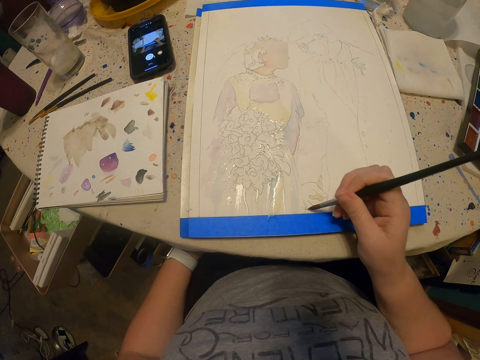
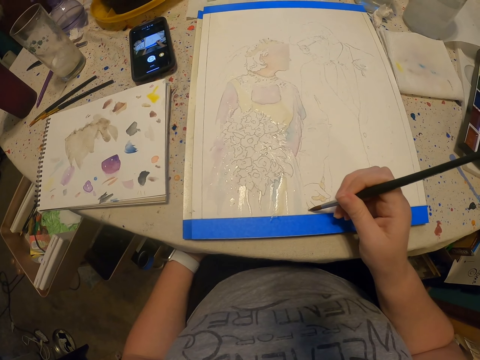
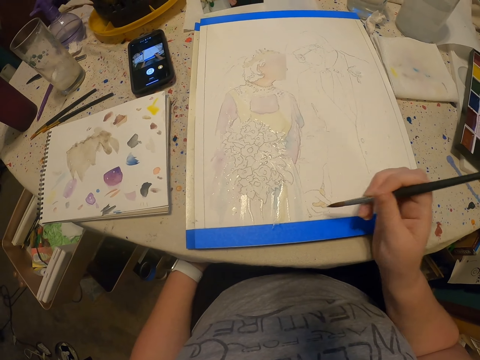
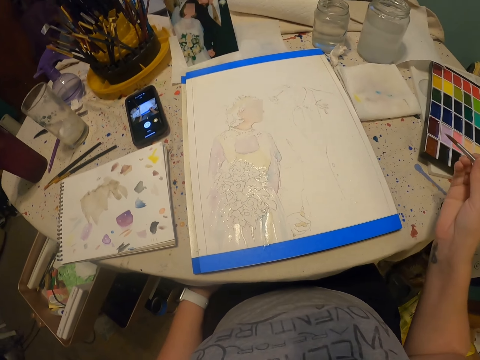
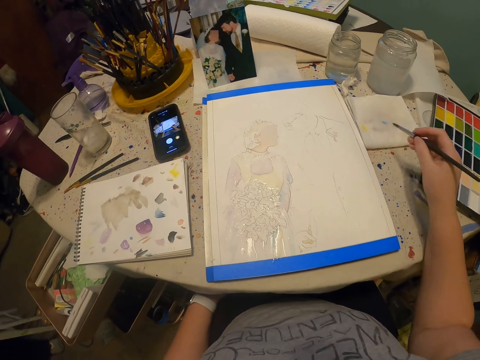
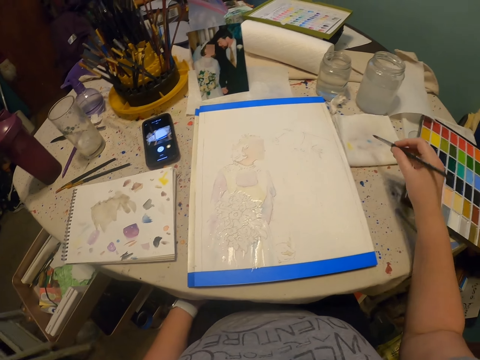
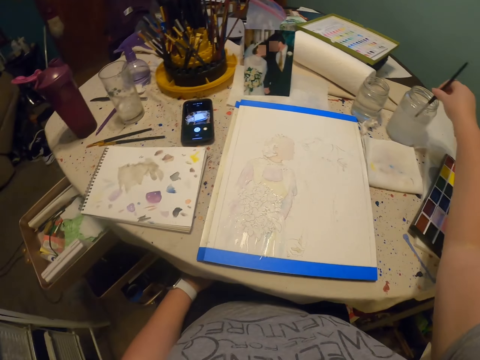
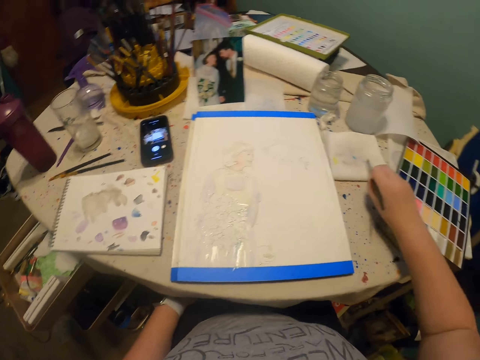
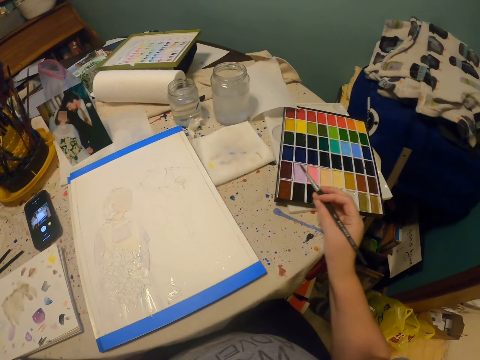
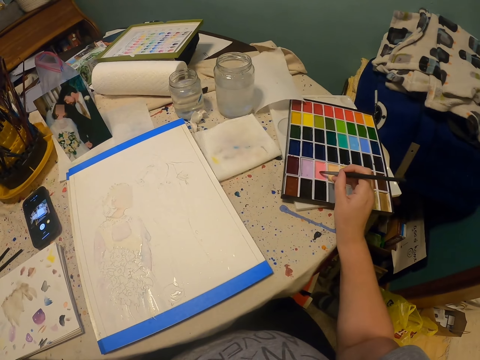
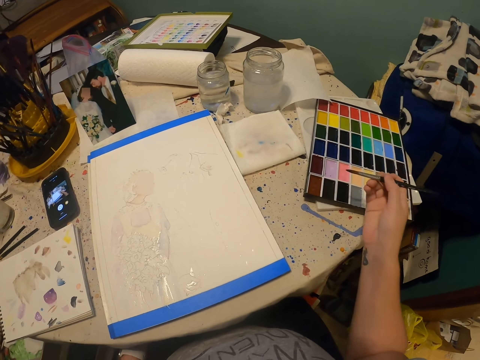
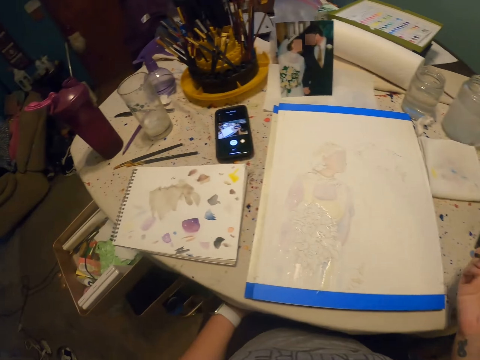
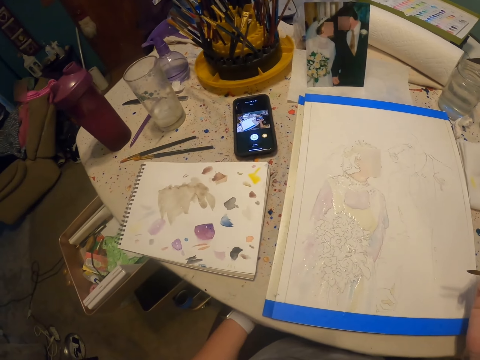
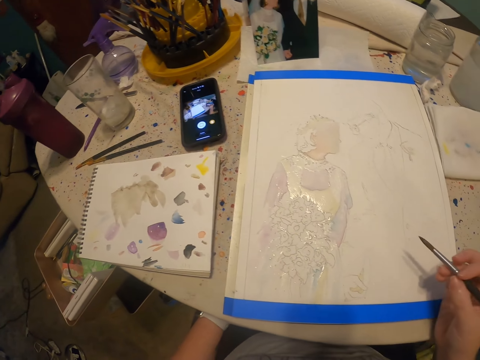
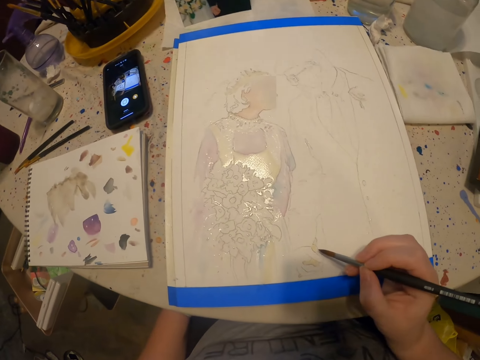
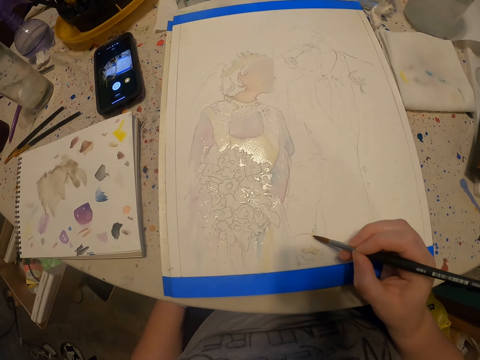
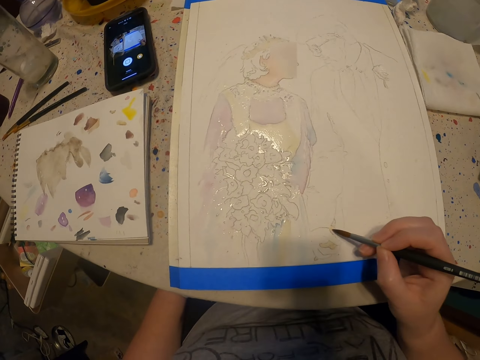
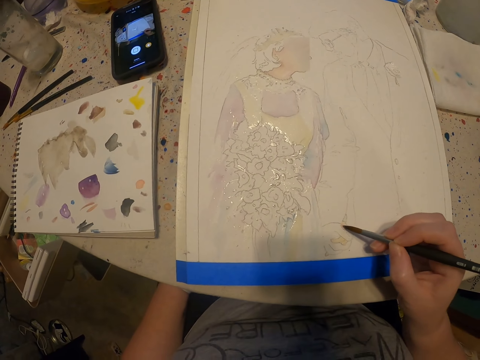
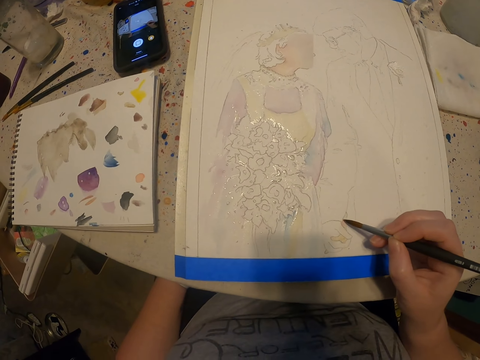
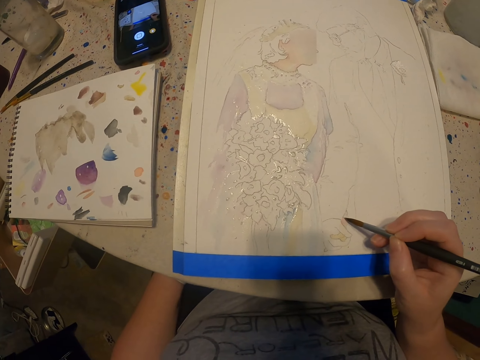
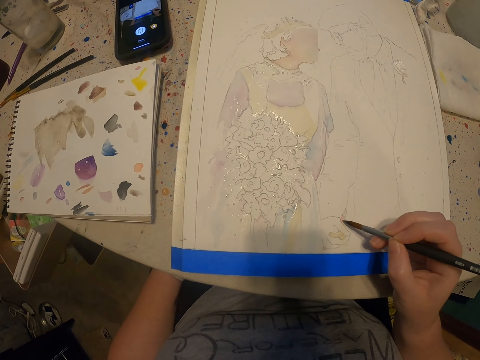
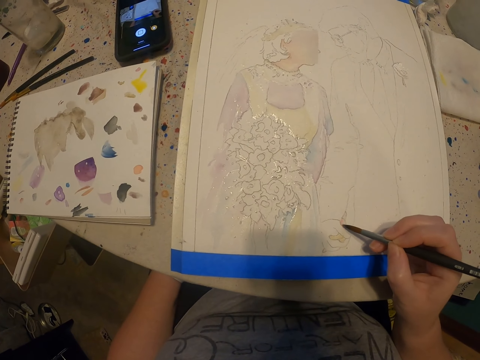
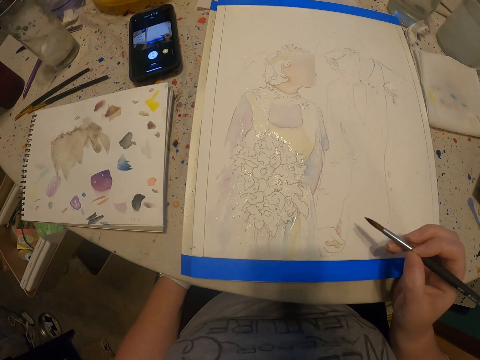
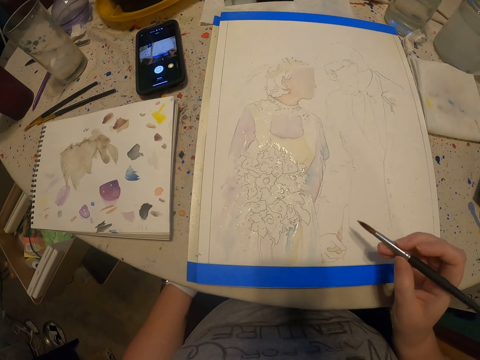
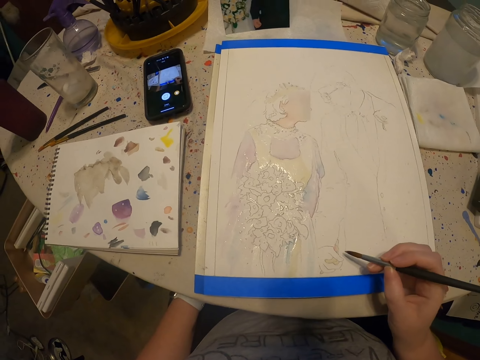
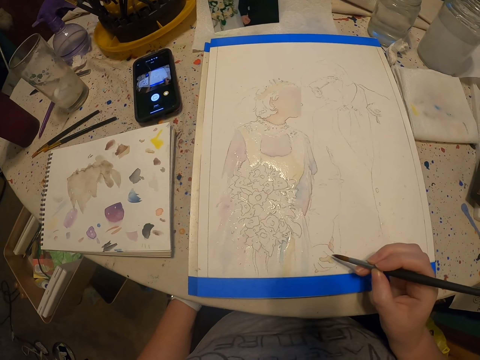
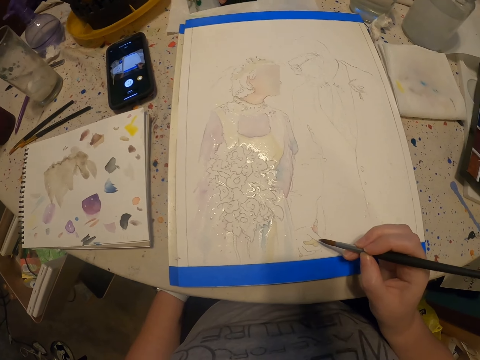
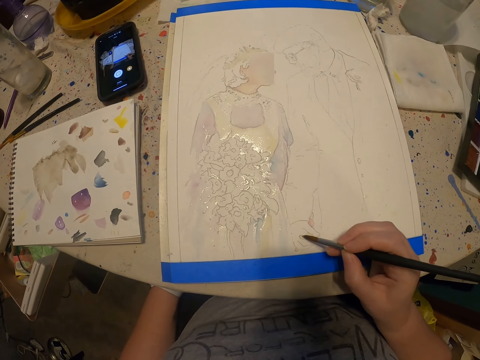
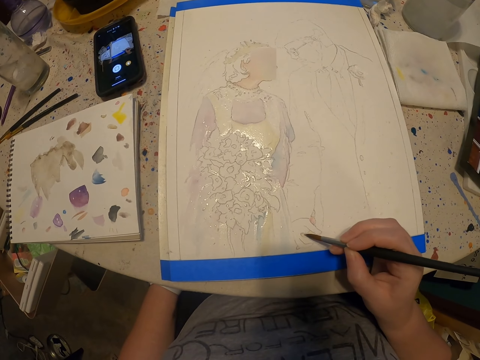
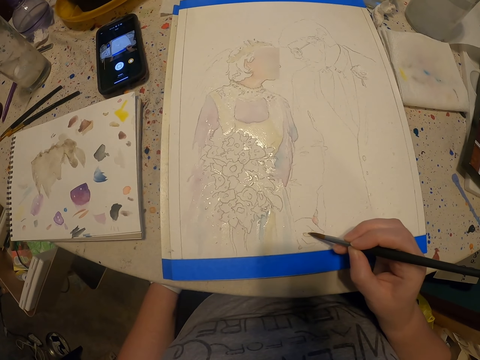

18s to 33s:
The camera wearer rubs the paint brush on the paper. They dip the paint brush in water. They wipe the brush on the paper towel. They coat the brush with paint. They paint the drawing with the paint brush.

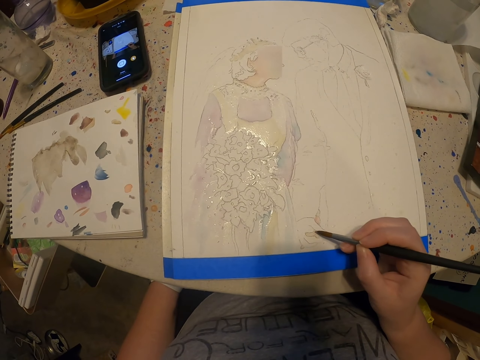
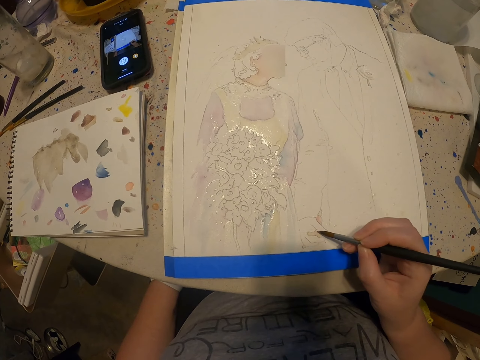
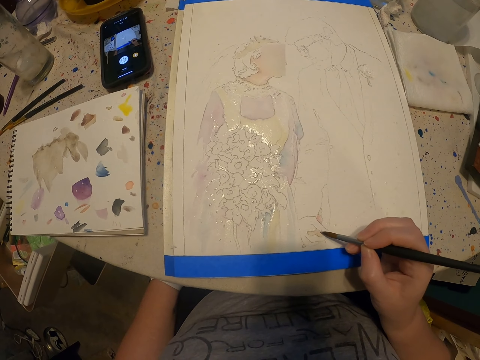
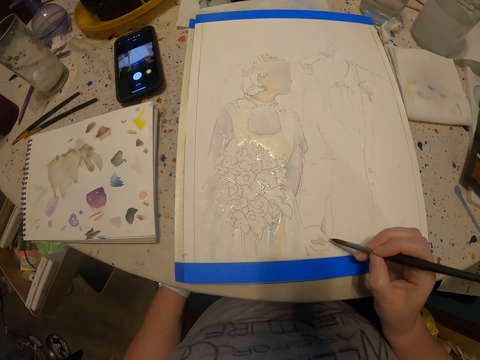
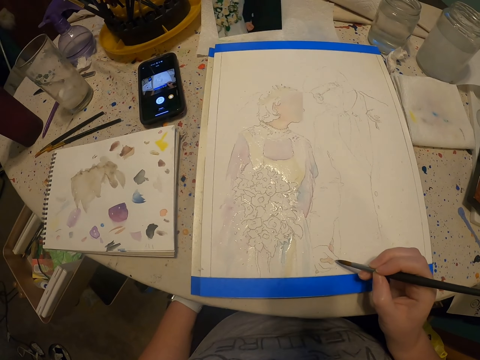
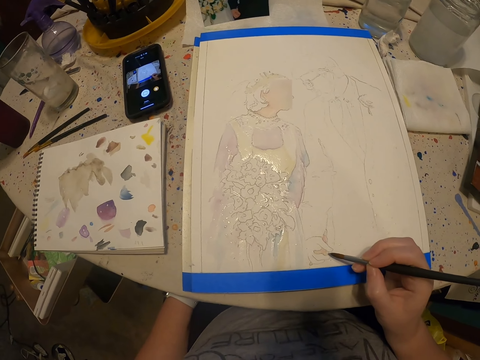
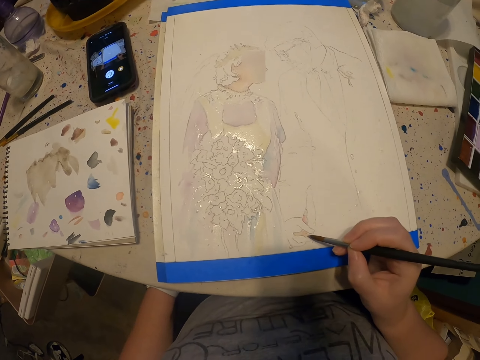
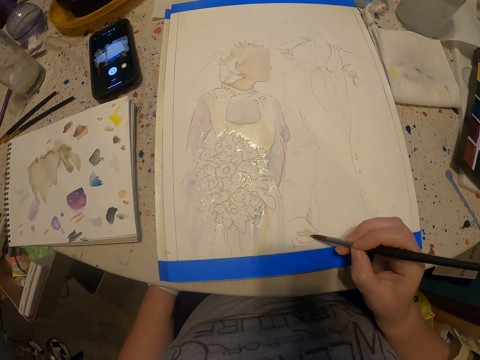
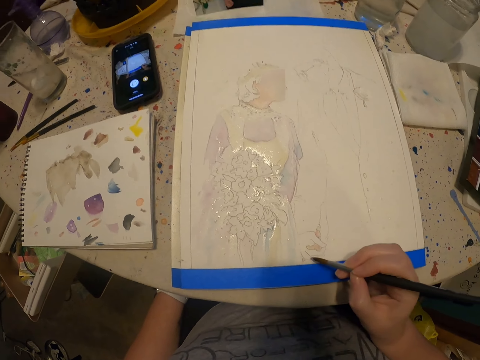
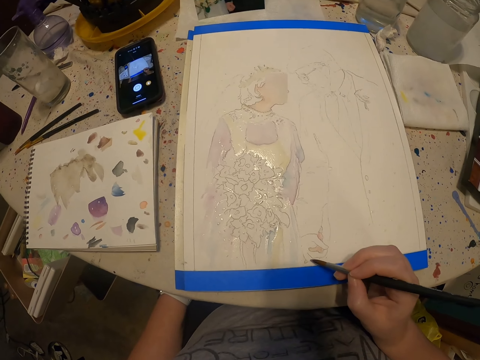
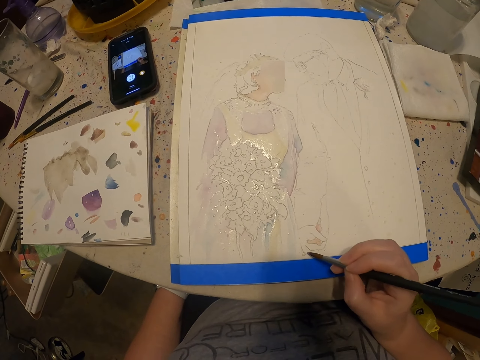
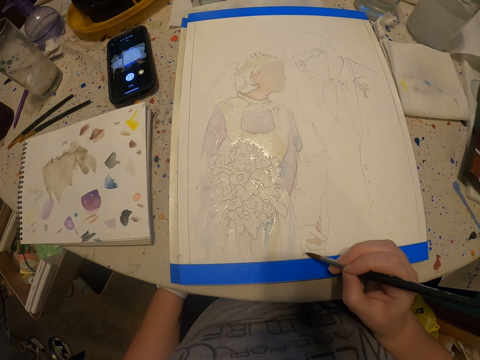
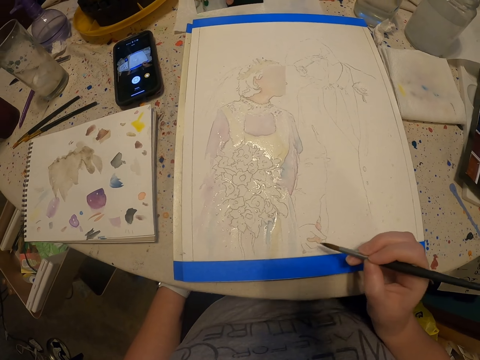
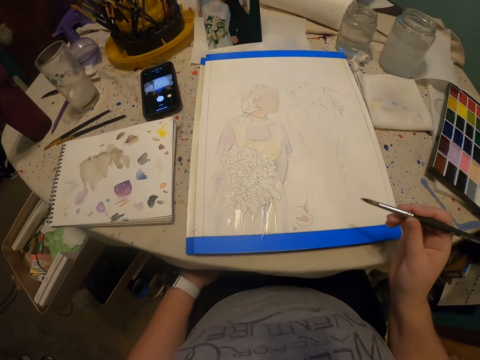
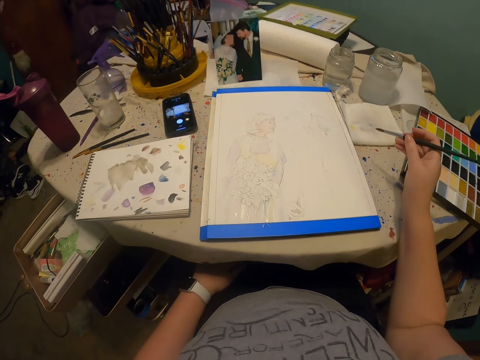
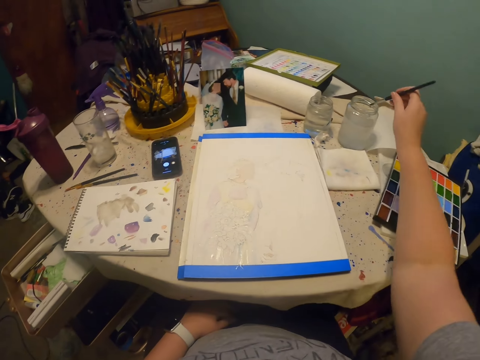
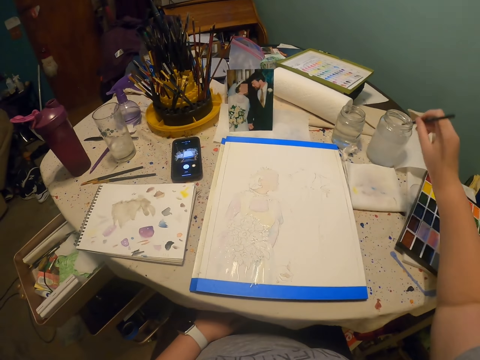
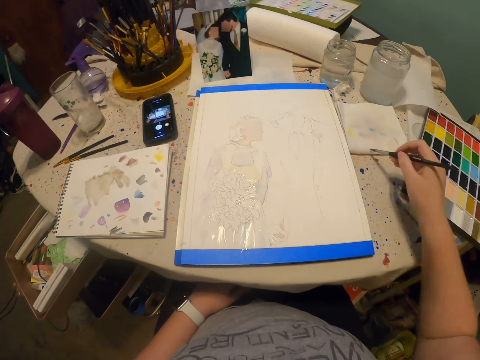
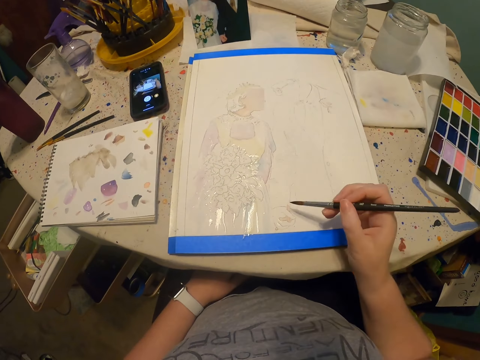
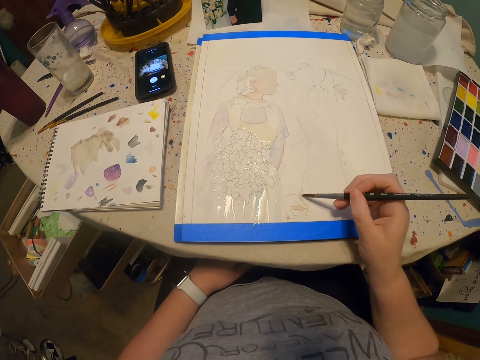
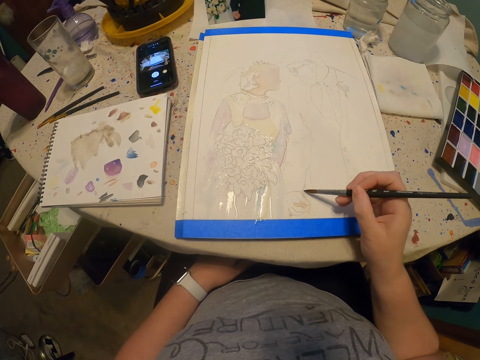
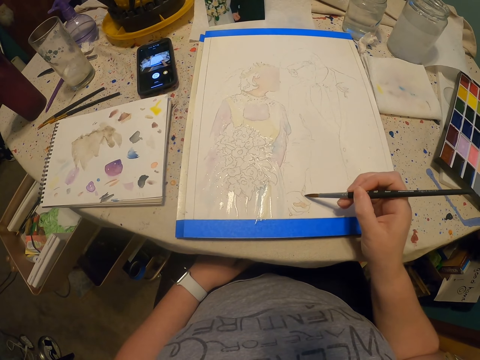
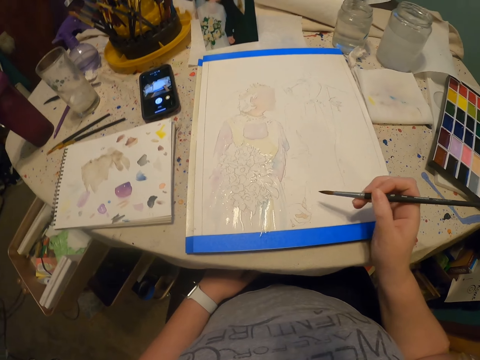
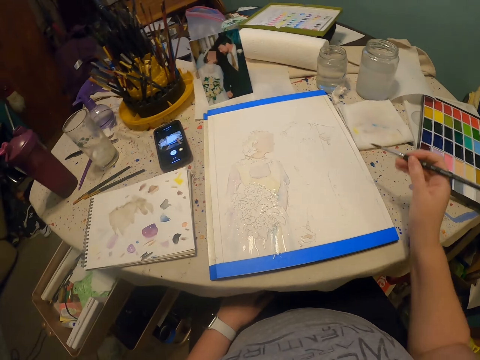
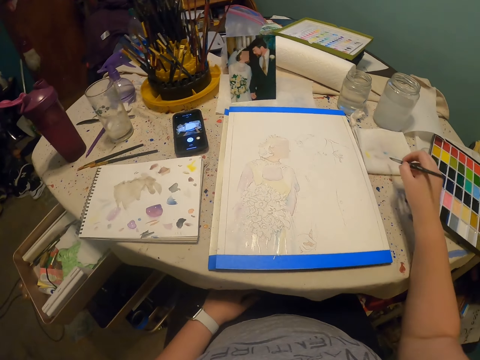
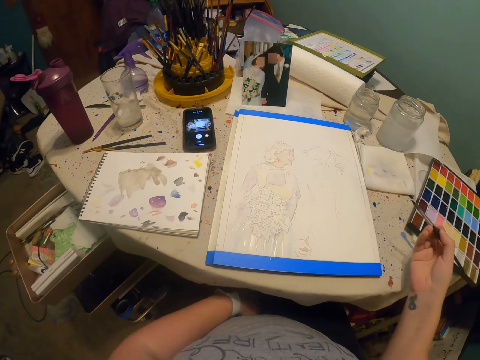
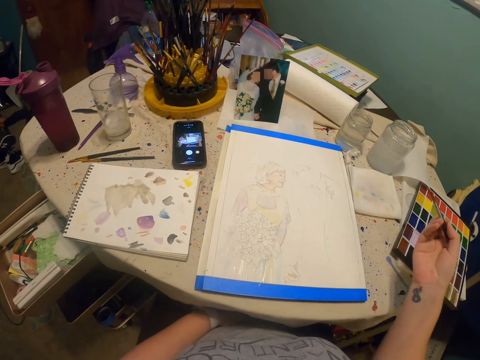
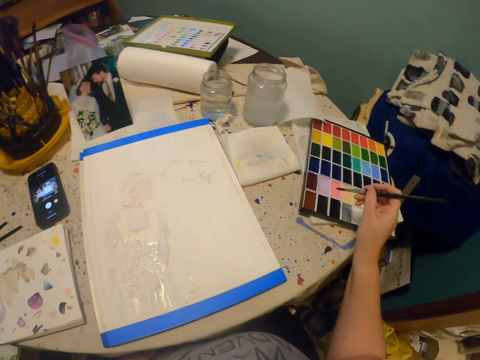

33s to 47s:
The camera wearer dips the paint brush in water. They rub the paint brush on the paper. They paint with the paint brush. They wipe the paint brush on the paper towel. They rub the paint brush on the paint.
